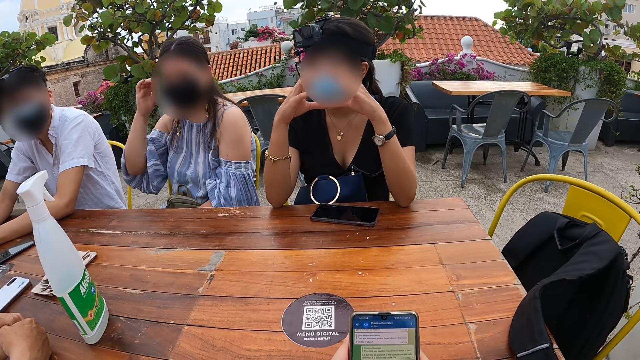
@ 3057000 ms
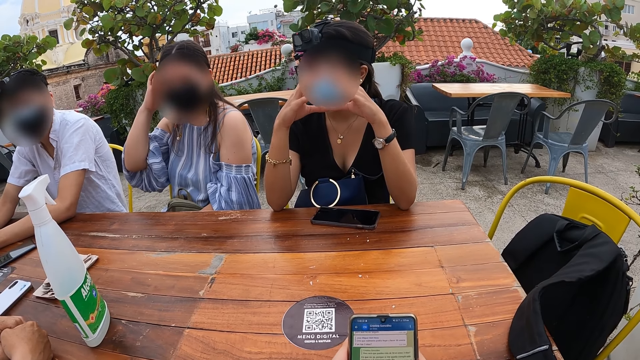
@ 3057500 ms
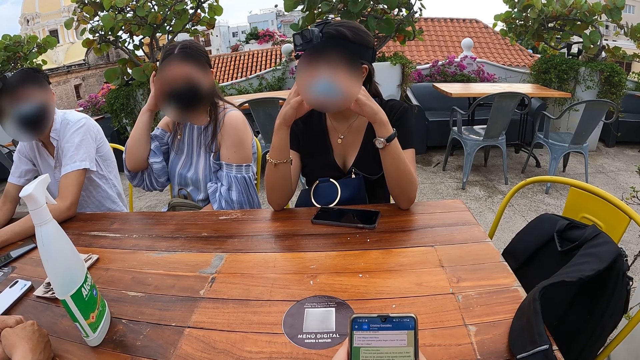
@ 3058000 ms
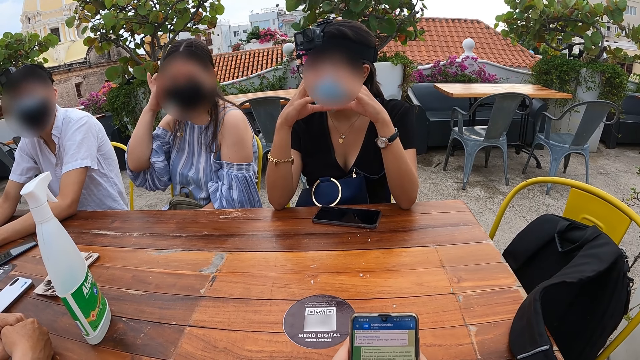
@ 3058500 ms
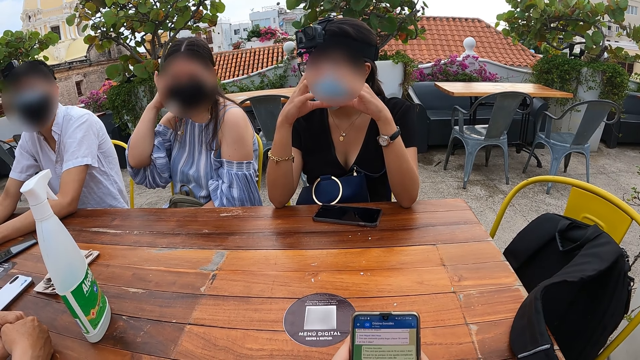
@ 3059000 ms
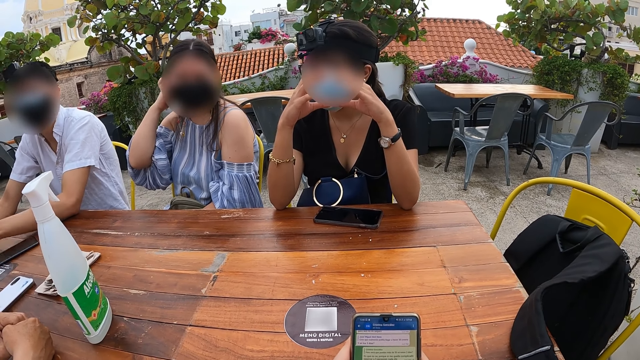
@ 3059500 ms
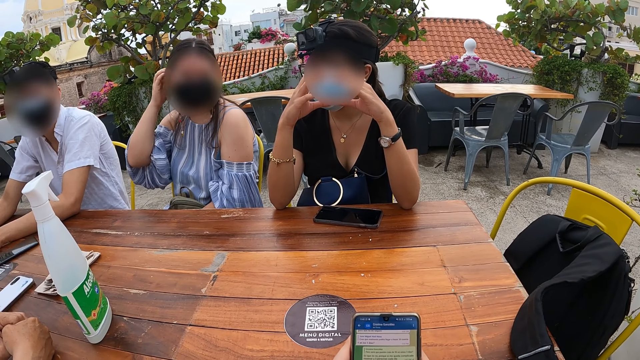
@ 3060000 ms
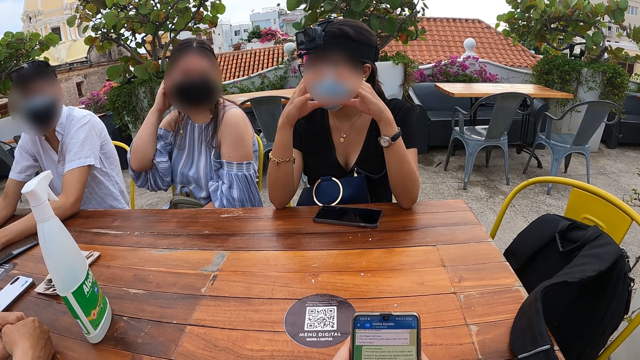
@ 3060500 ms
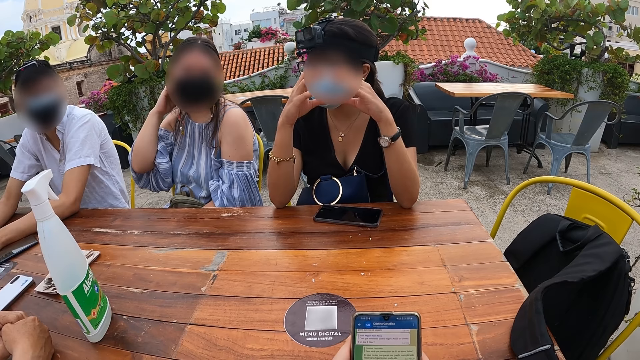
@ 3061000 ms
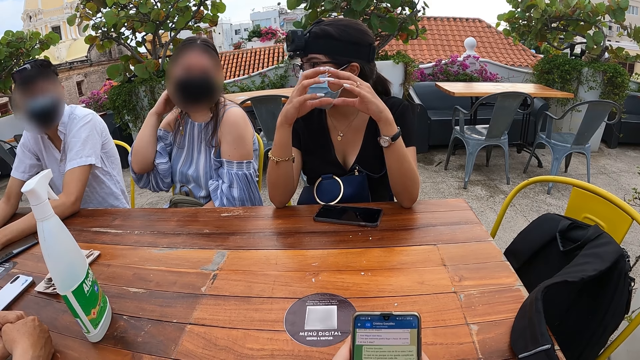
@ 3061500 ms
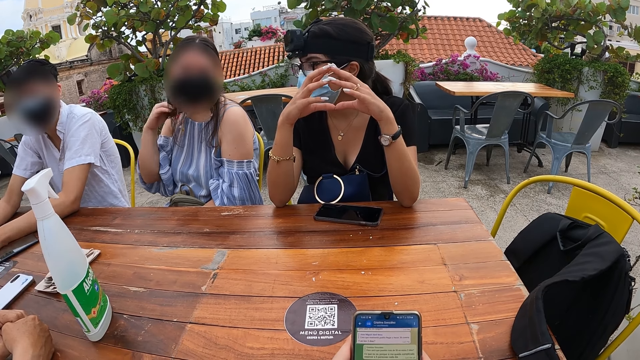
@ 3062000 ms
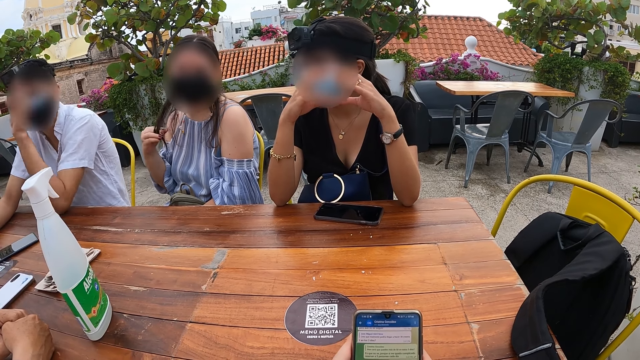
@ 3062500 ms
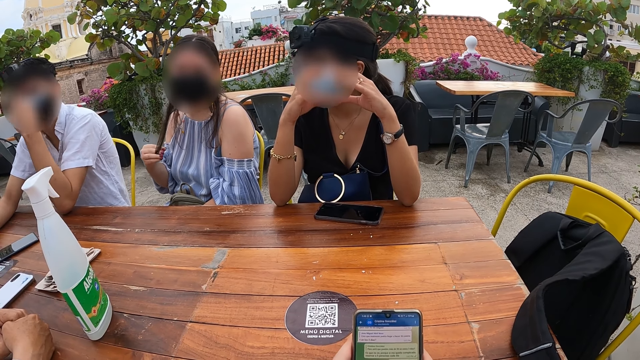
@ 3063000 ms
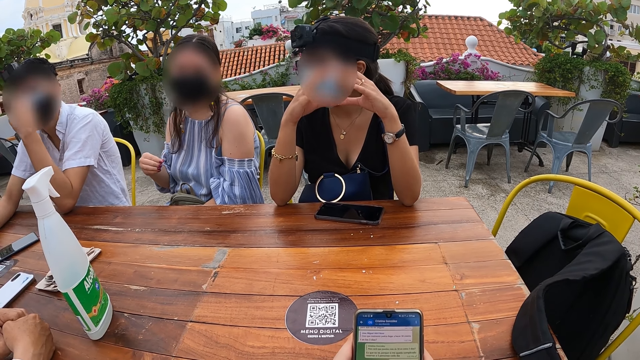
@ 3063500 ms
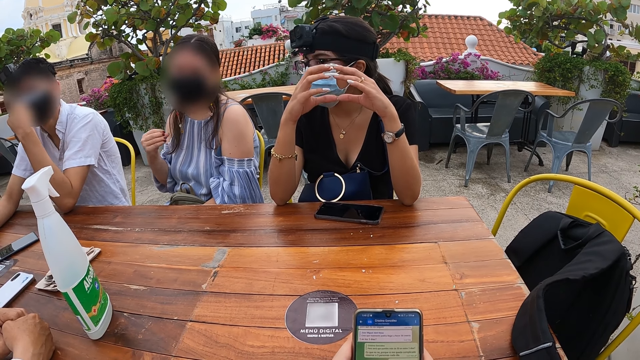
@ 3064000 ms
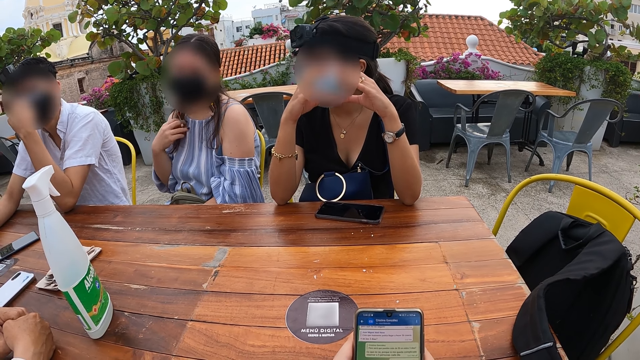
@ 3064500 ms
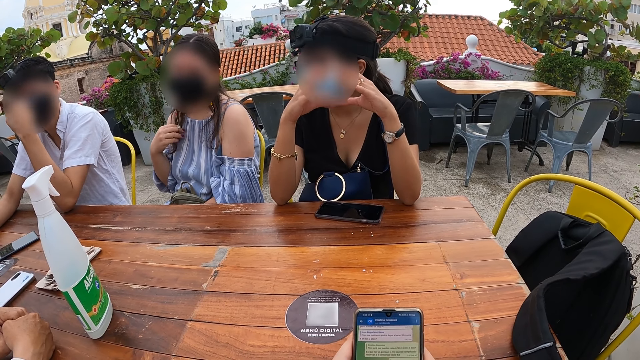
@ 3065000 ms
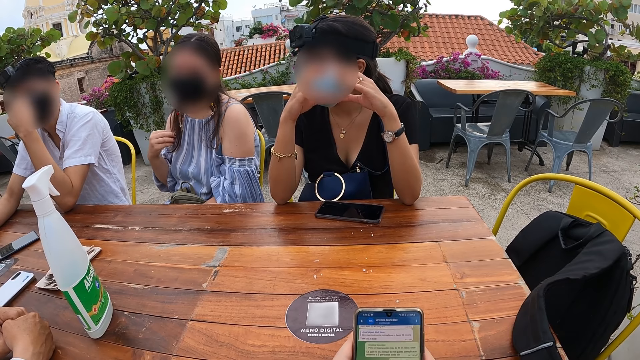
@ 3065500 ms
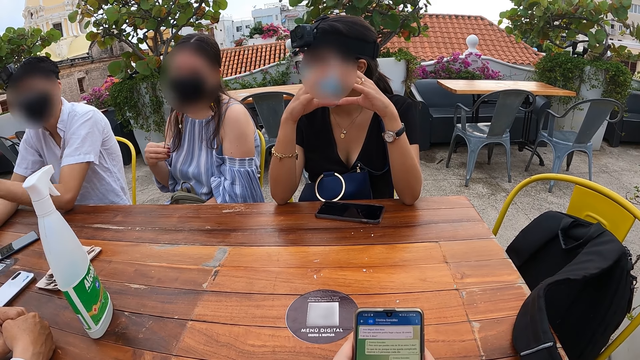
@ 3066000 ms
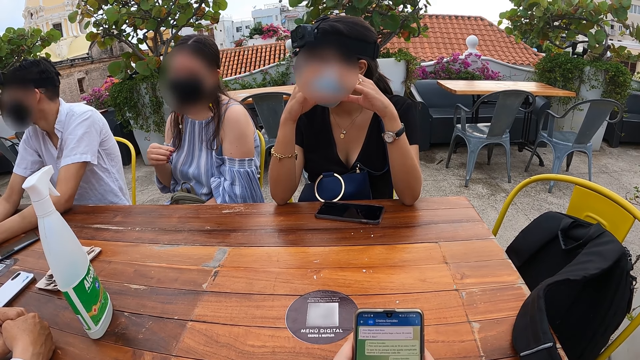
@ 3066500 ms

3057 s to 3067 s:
A lady puts her right hand in her hair. The camera wearer reads the messages. A man puts his left hand on his face.

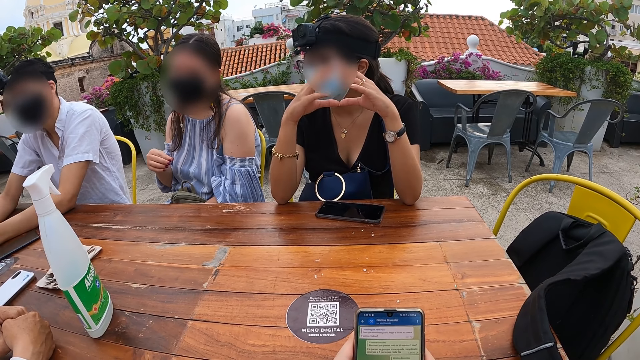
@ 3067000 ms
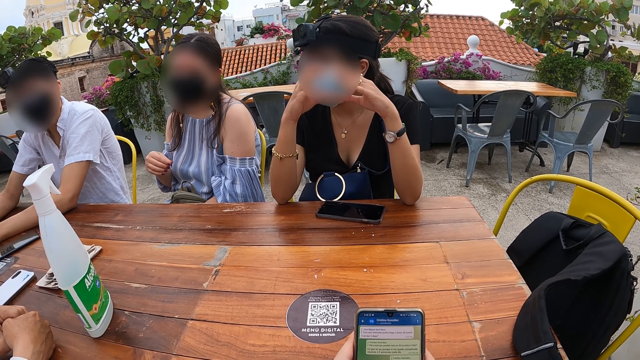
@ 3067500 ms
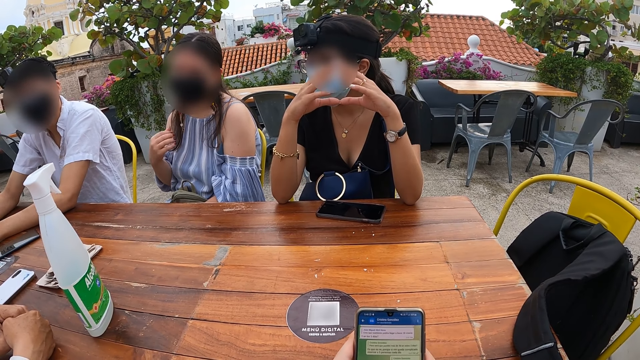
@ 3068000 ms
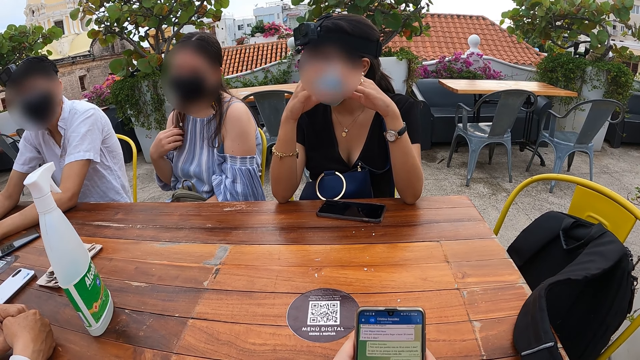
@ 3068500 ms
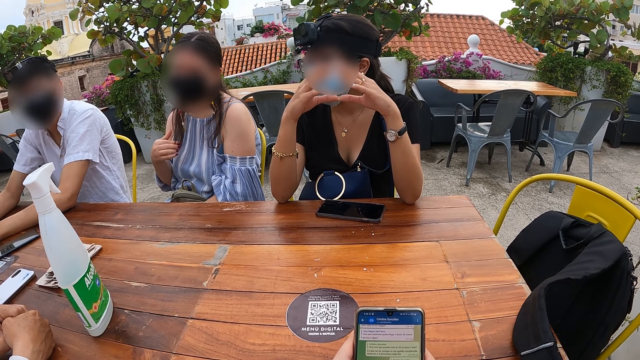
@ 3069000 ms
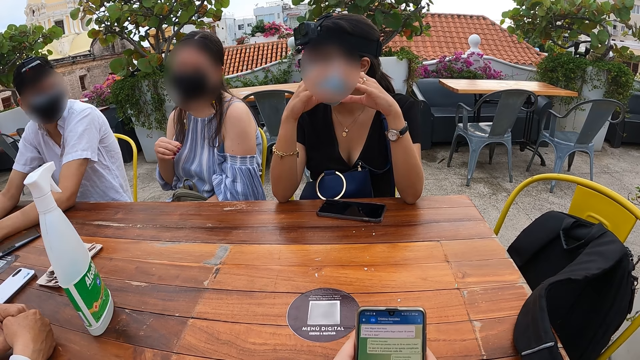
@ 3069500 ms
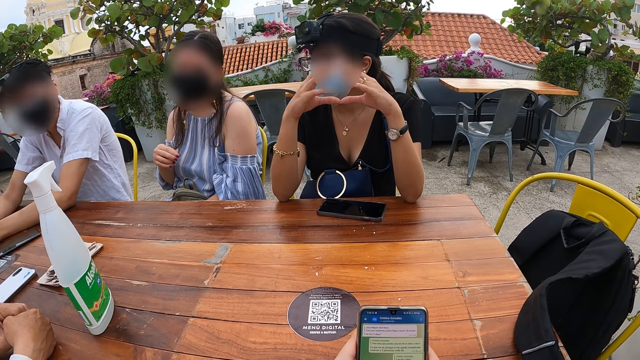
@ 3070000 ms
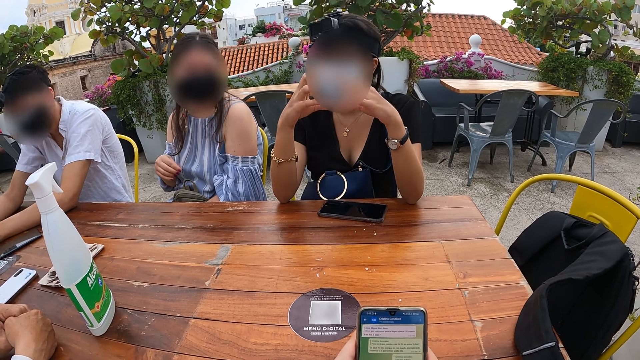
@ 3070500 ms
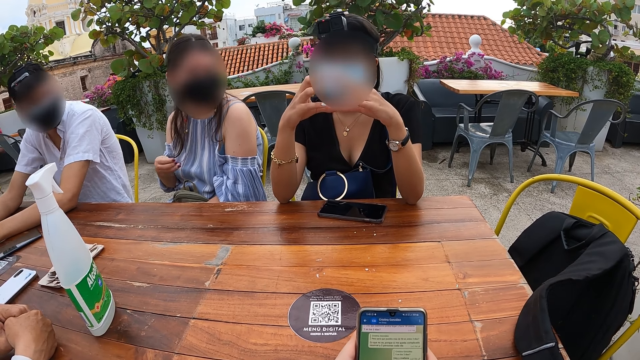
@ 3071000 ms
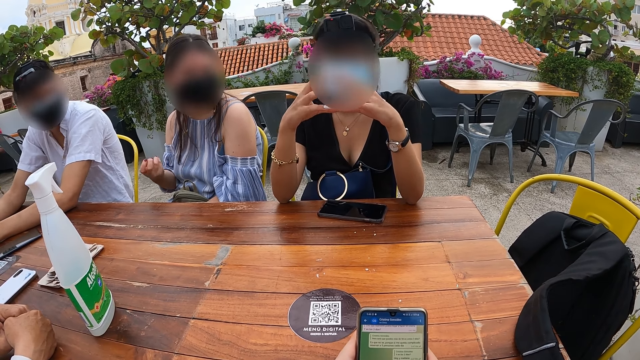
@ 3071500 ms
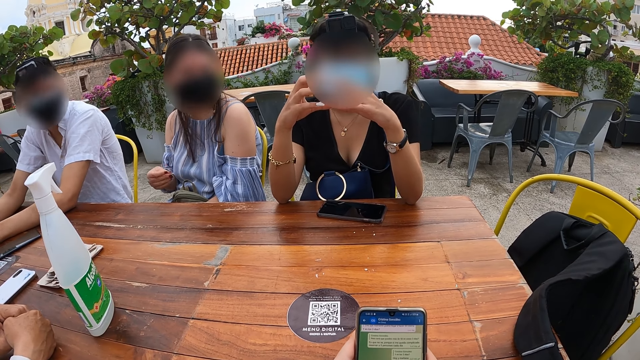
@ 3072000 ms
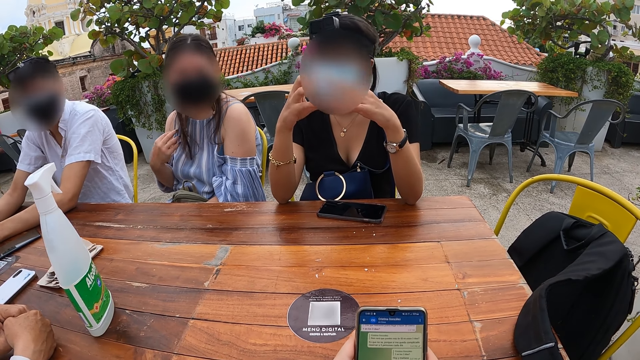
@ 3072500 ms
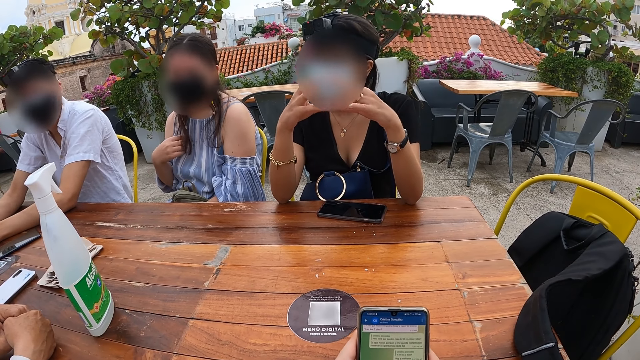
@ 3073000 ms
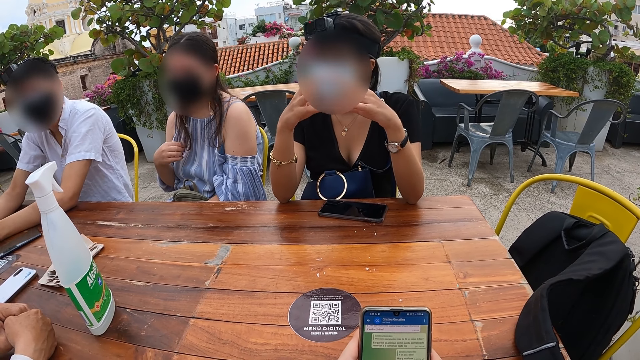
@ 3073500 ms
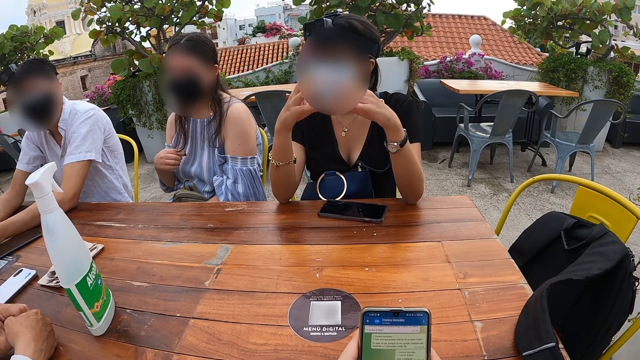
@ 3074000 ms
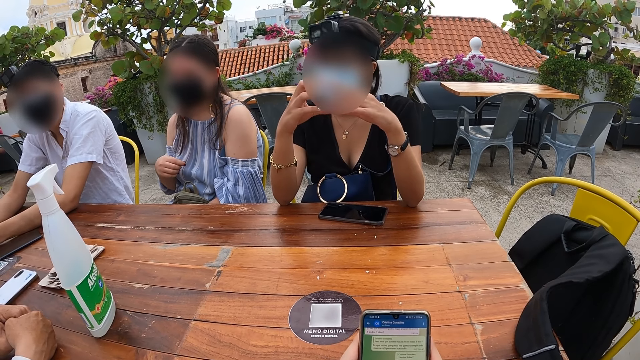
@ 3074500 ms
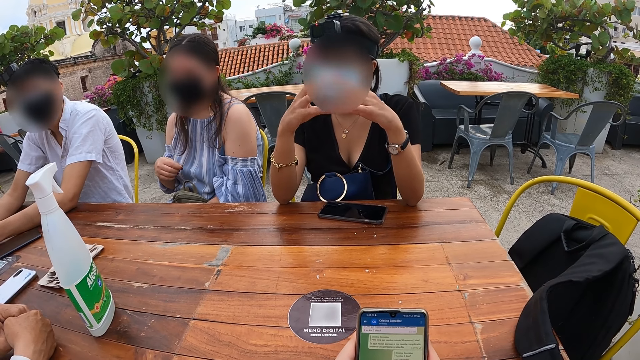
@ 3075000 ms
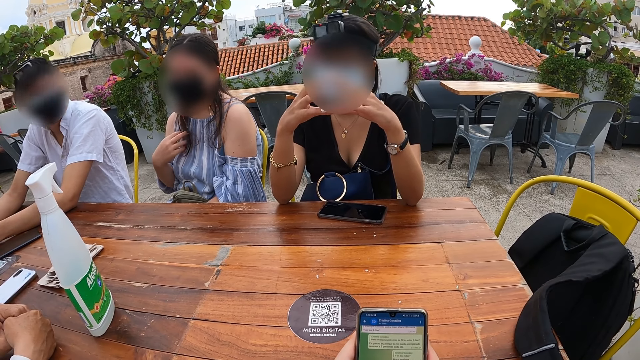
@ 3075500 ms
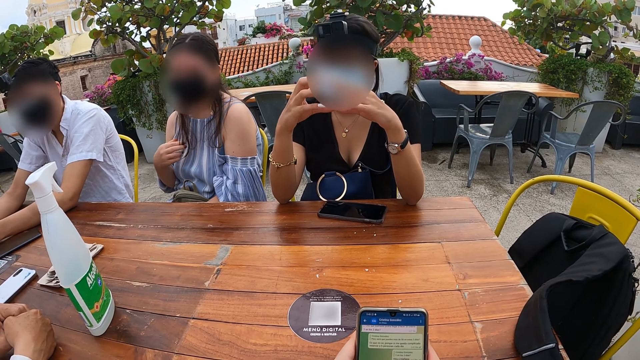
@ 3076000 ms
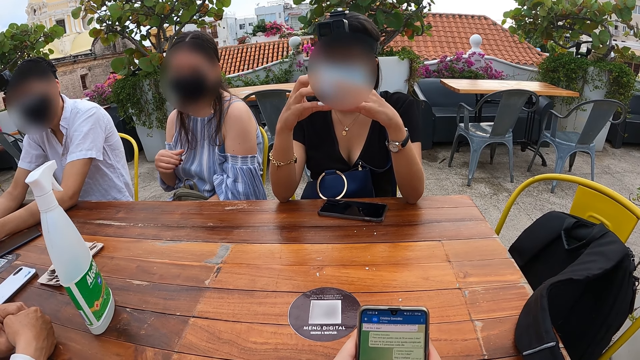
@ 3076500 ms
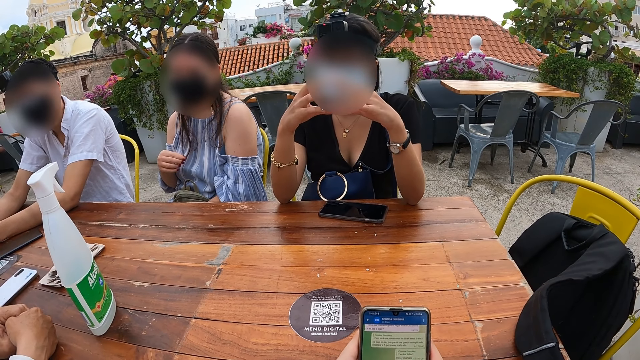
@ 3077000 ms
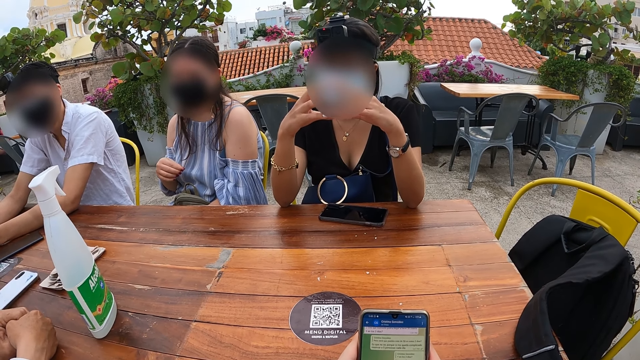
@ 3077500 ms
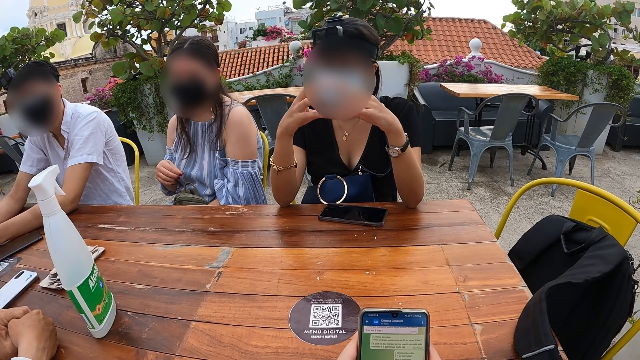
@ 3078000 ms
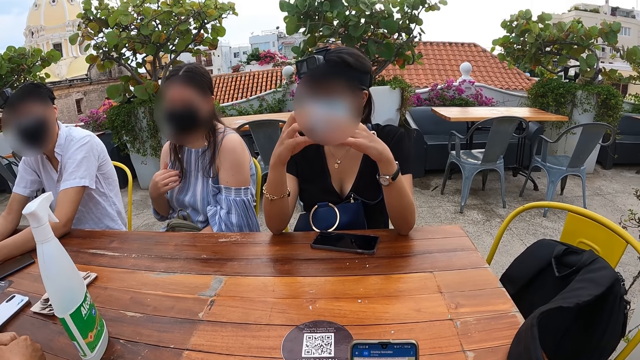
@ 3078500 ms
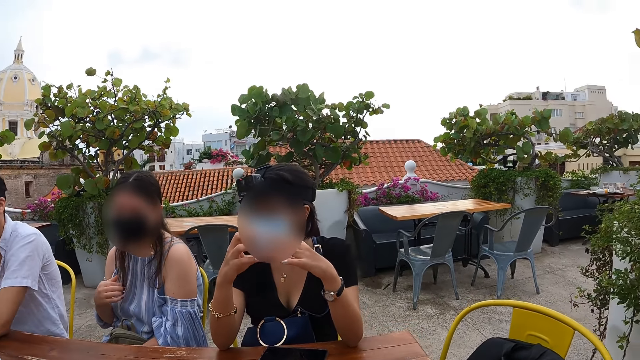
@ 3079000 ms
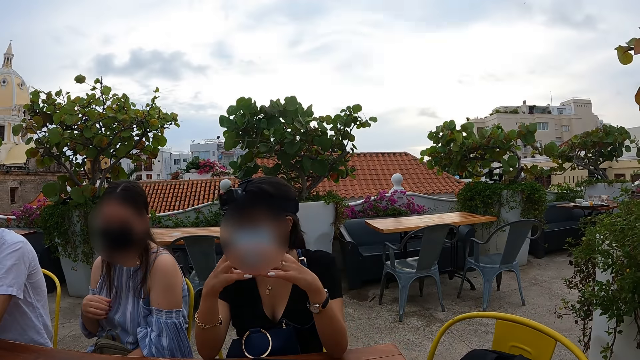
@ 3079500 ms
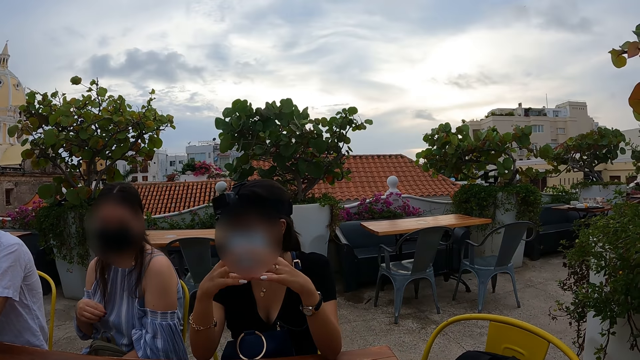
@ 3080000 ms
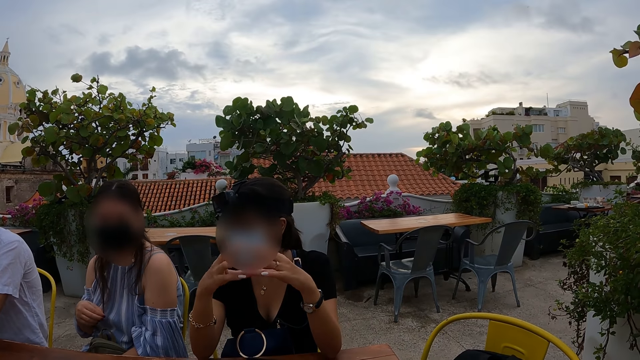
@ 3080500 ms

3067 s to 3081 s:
The camera wearer browses the phone. They read the messages. They look around.
